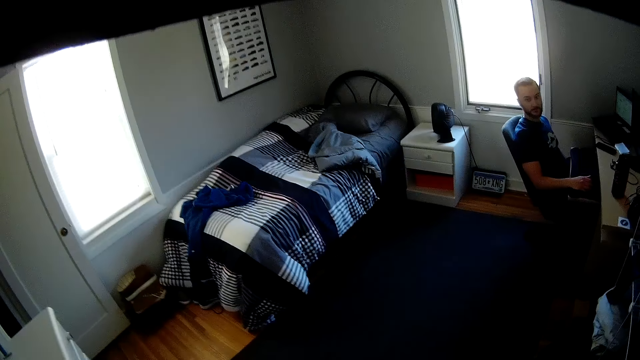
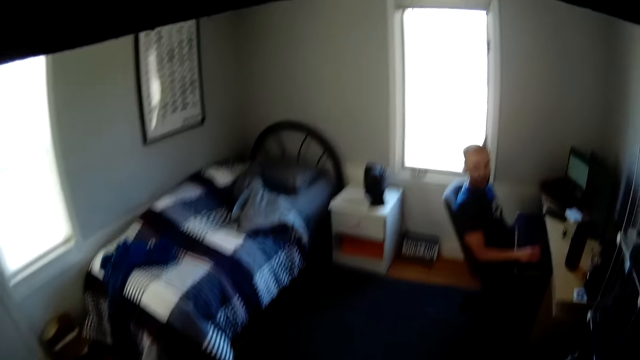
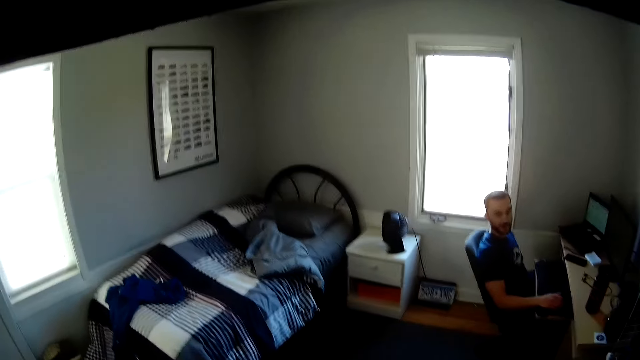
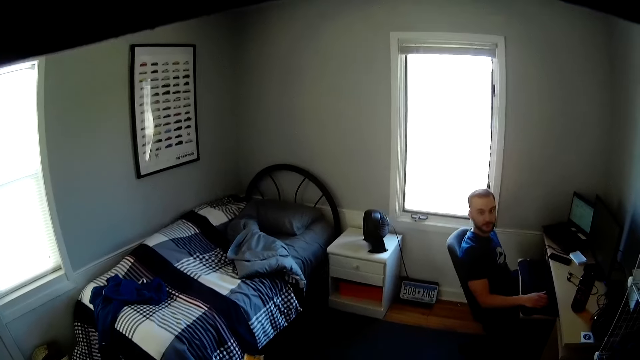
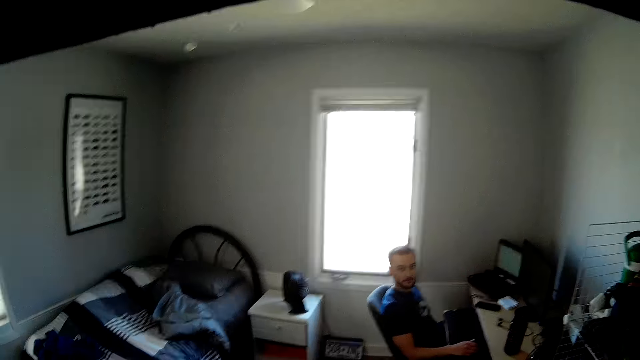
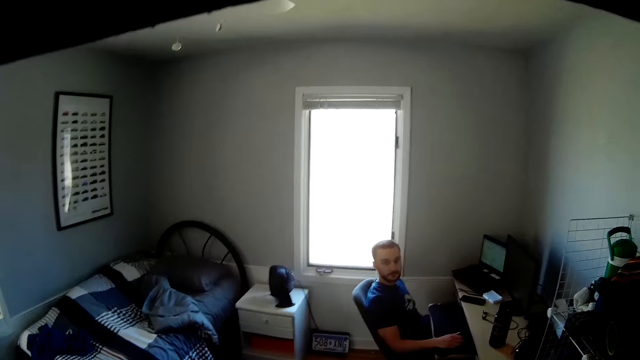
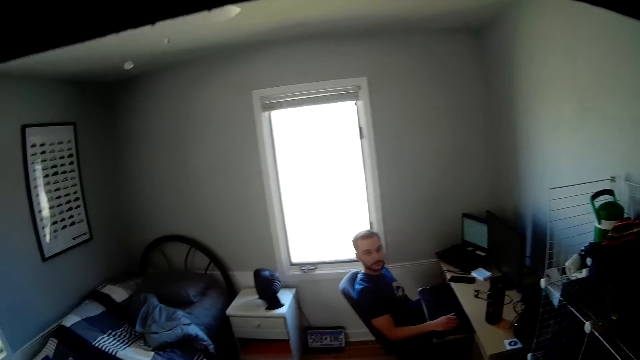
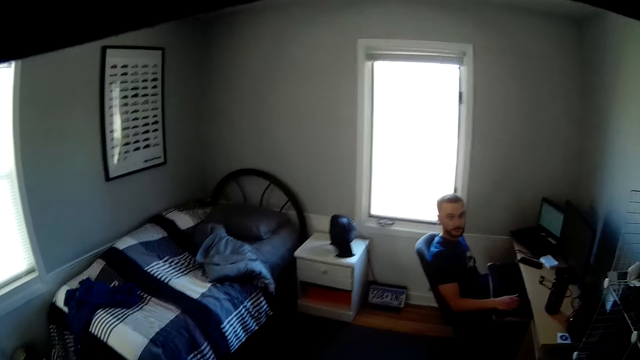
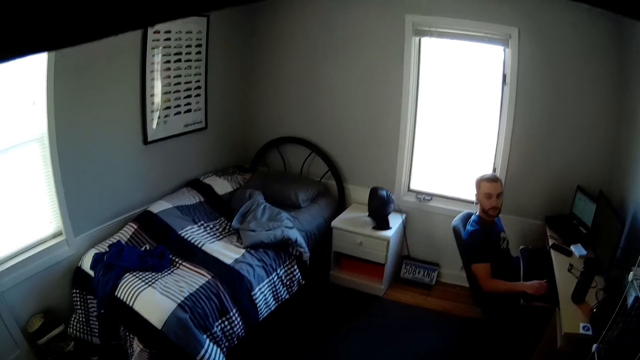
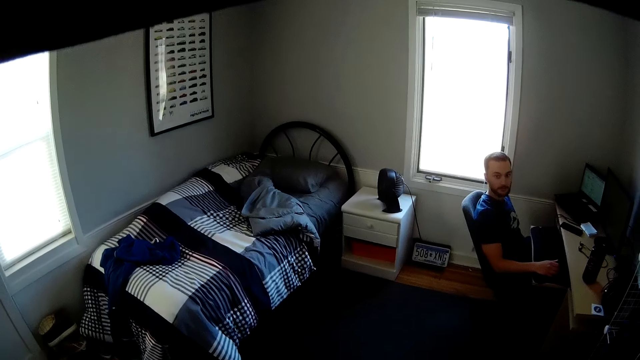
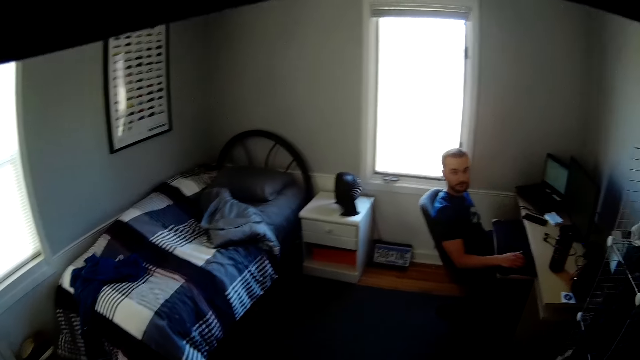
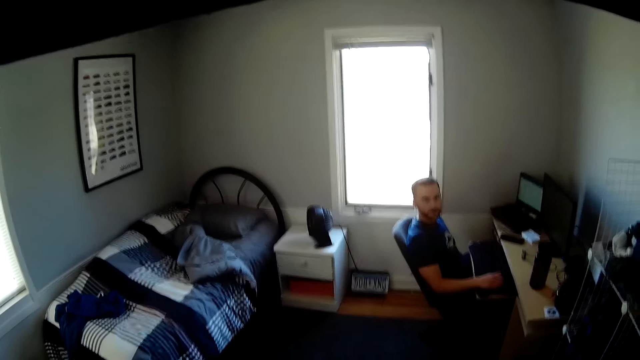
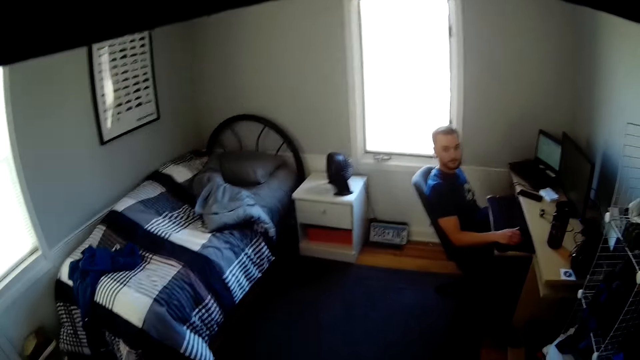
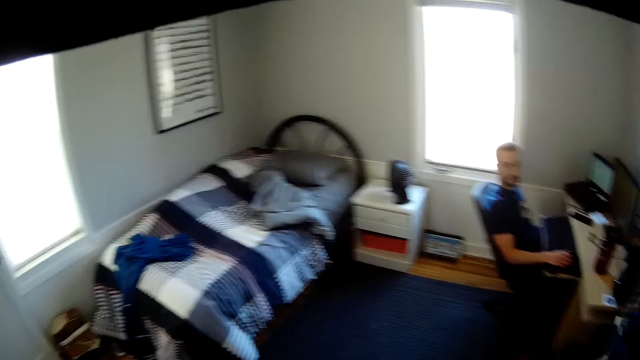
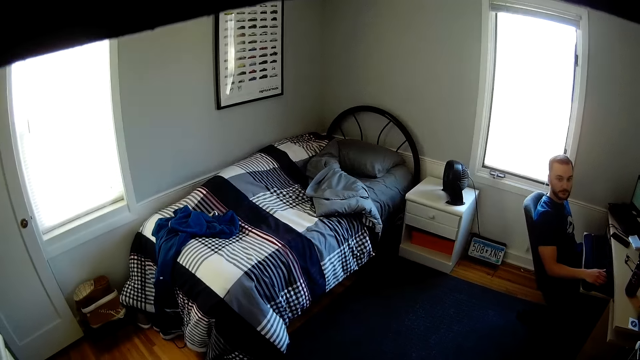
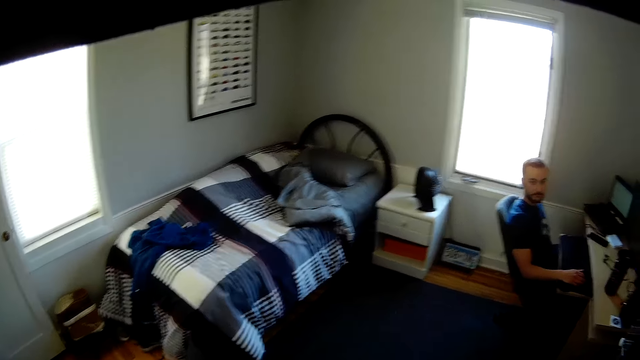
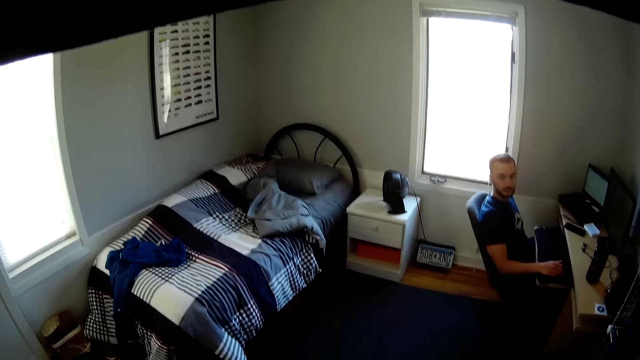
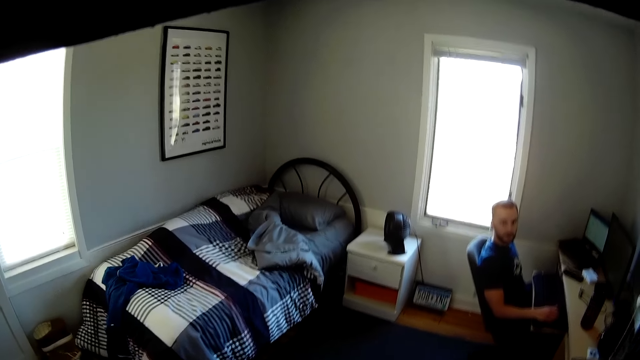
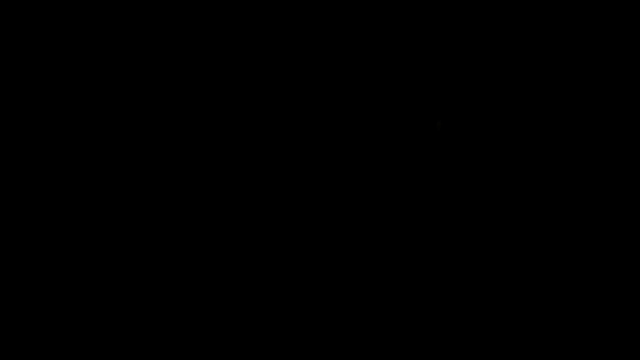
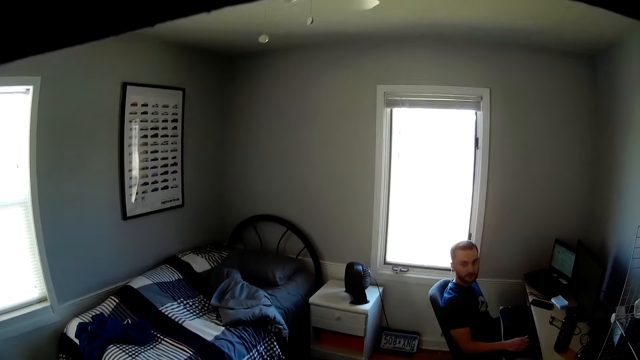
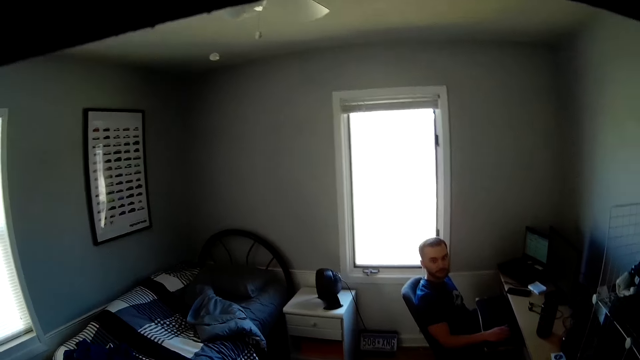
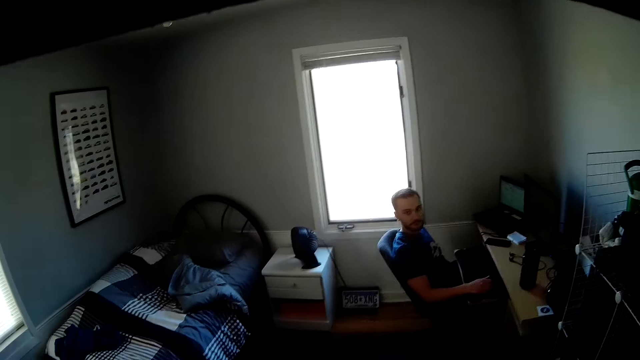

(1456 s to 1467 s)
The camera wearer interacts with a man in the room. The man holds a keyboard.

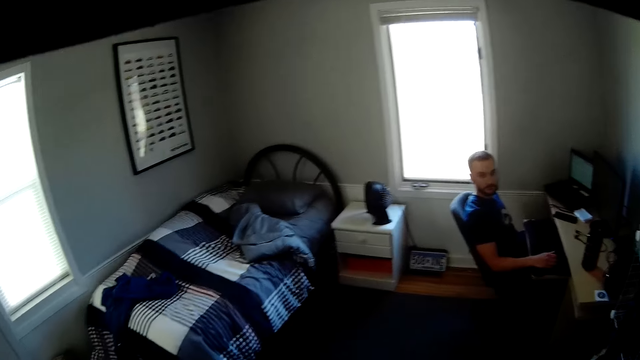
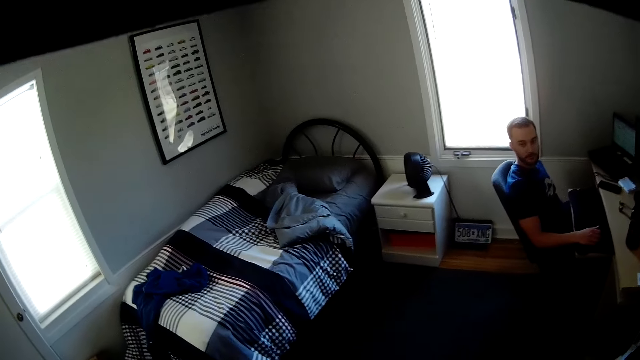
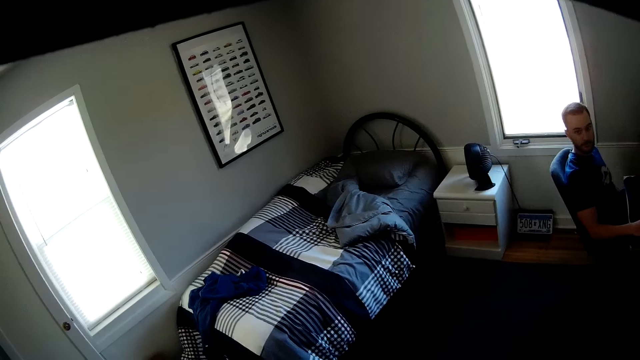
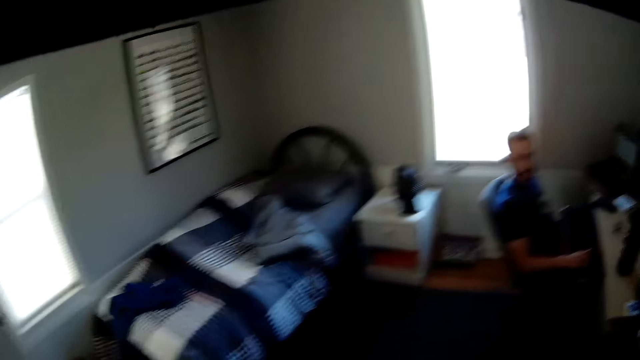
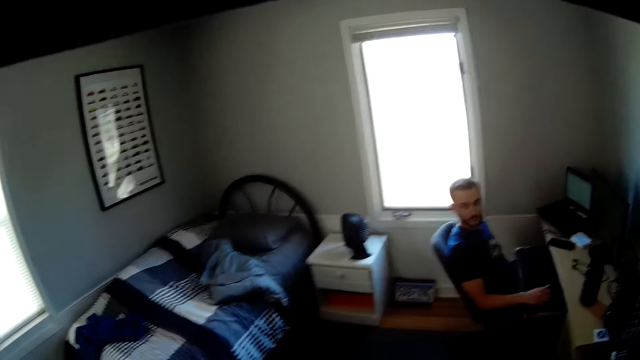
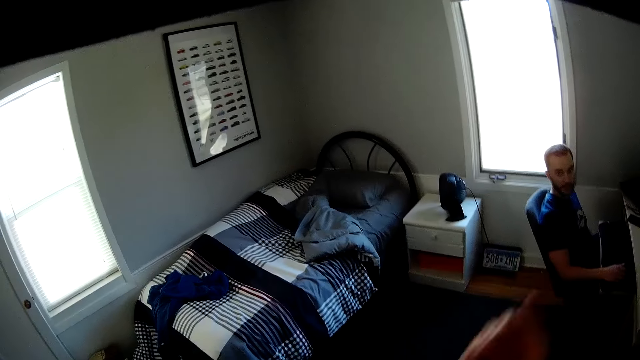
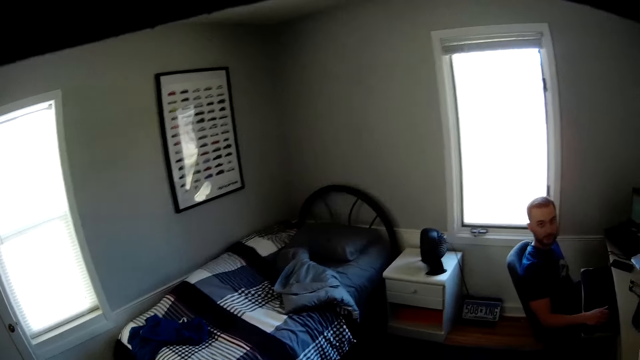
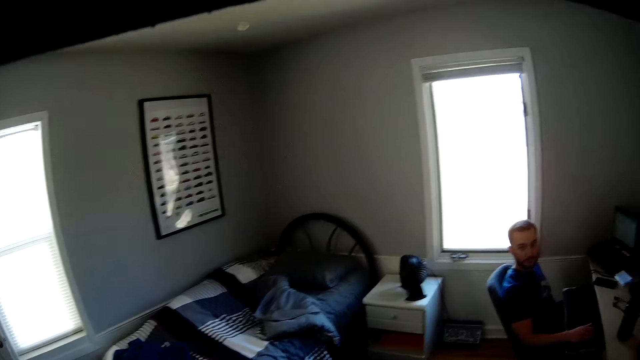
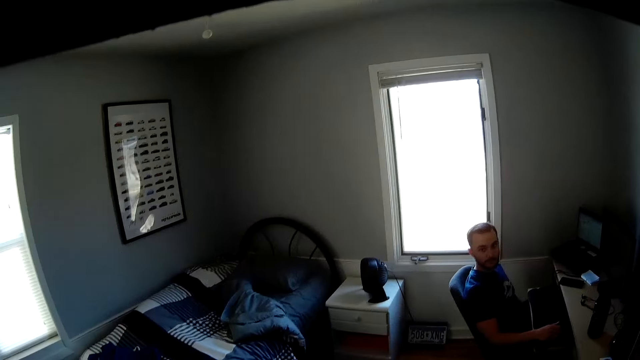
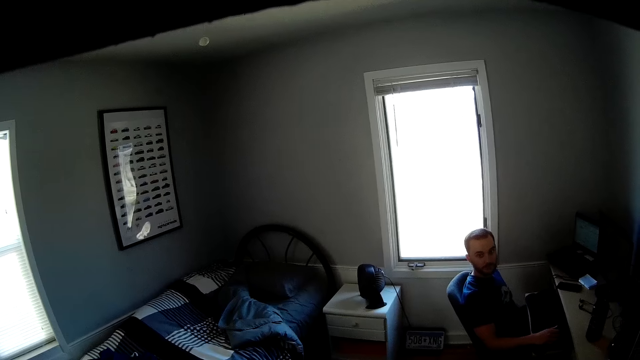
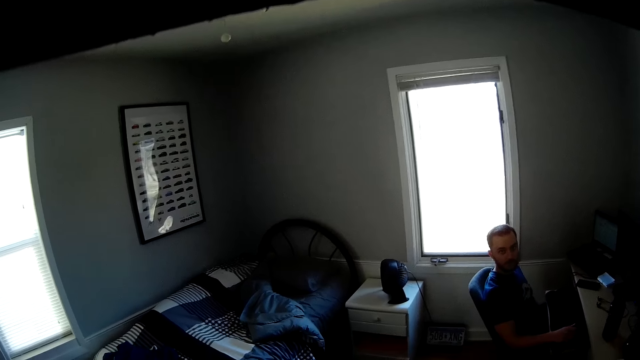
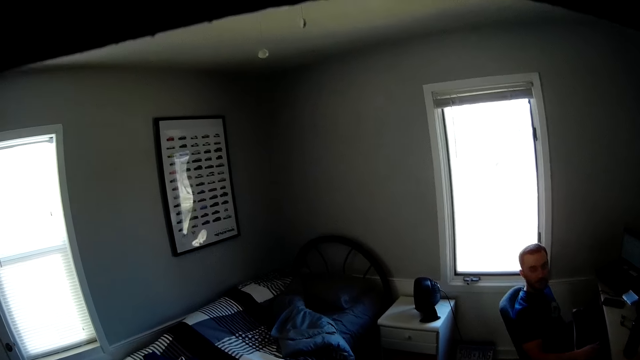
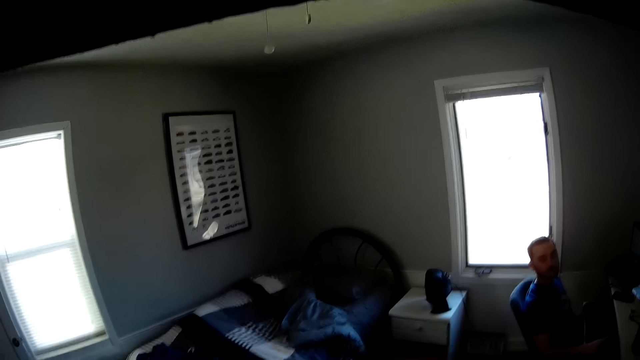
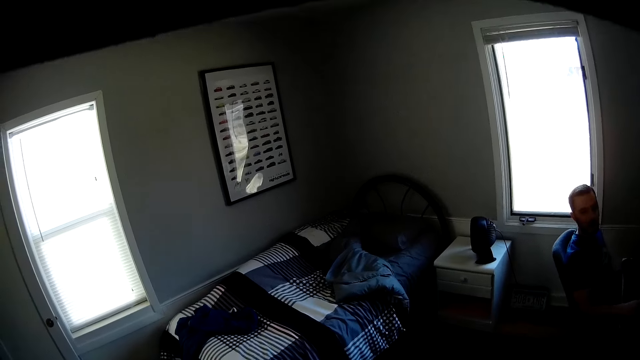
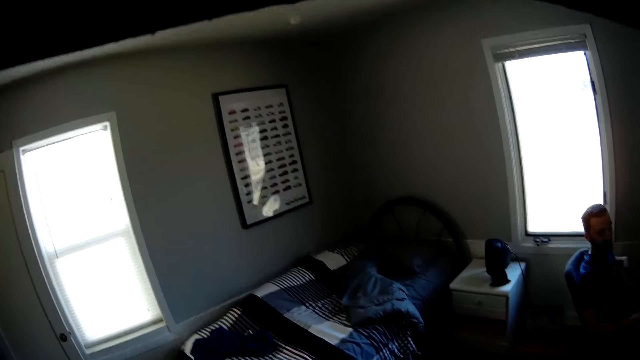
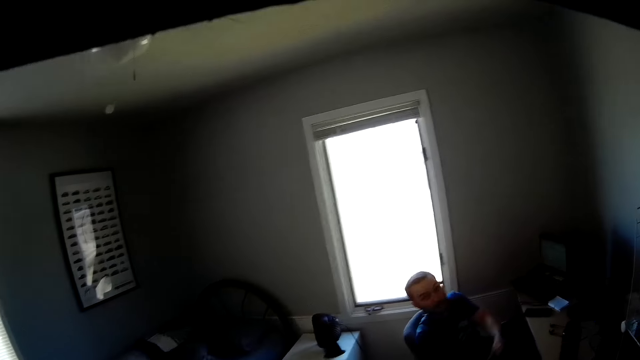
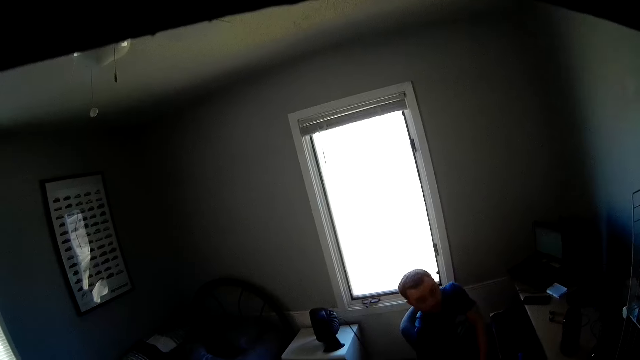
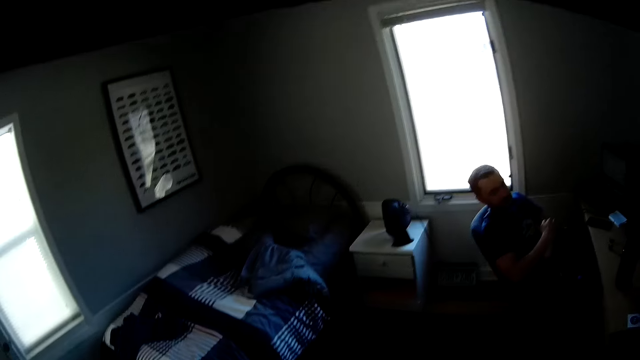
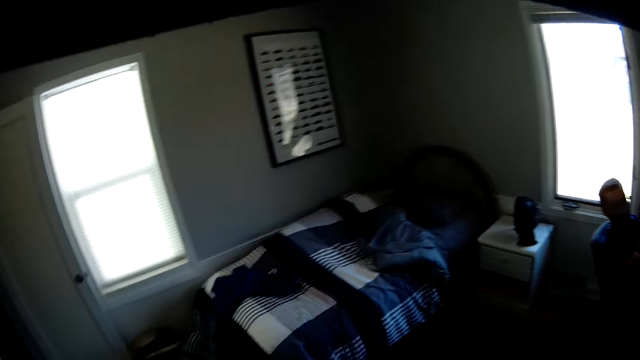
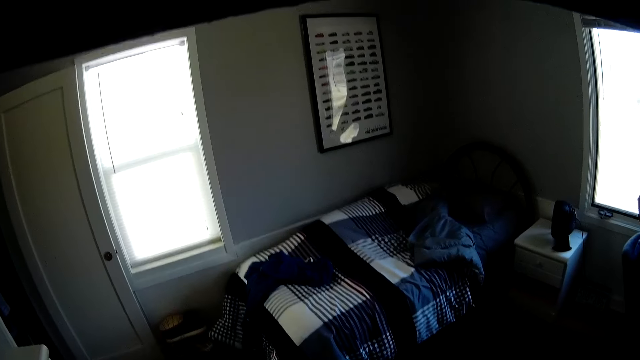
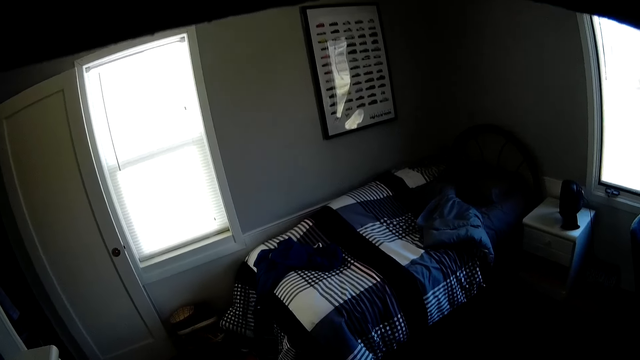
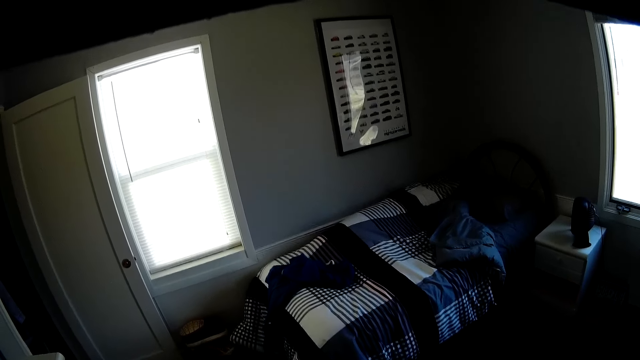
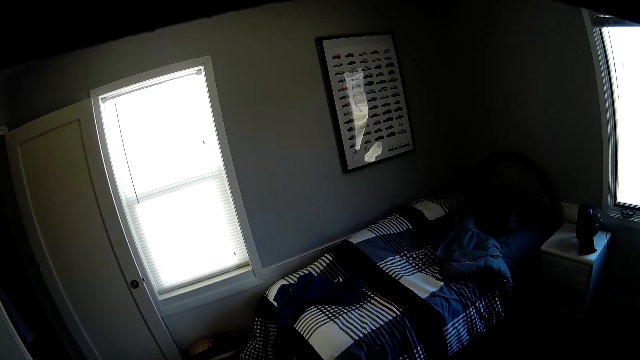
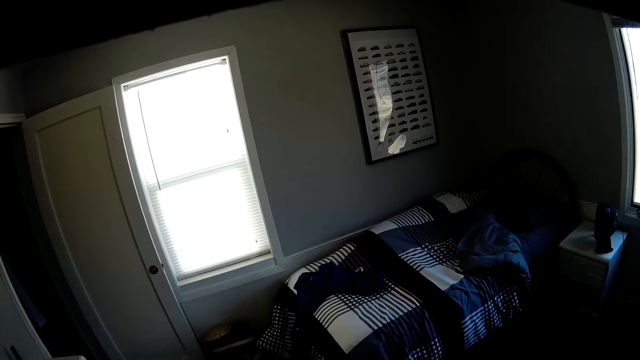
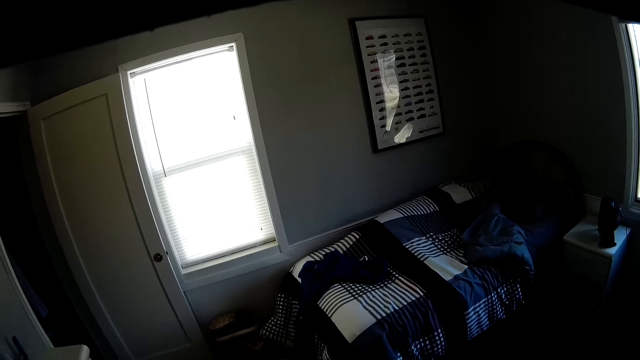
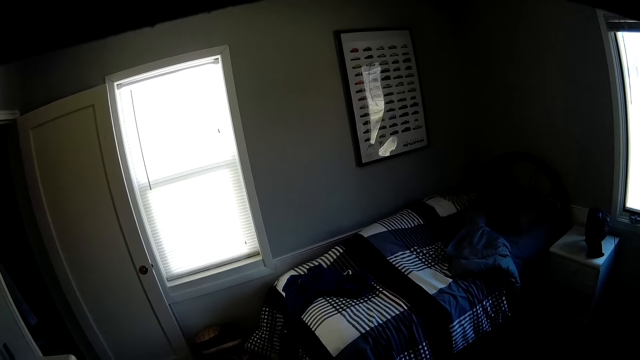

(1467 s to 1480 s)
The camera wearer makes gestures with his right hand. He looks around the room.
